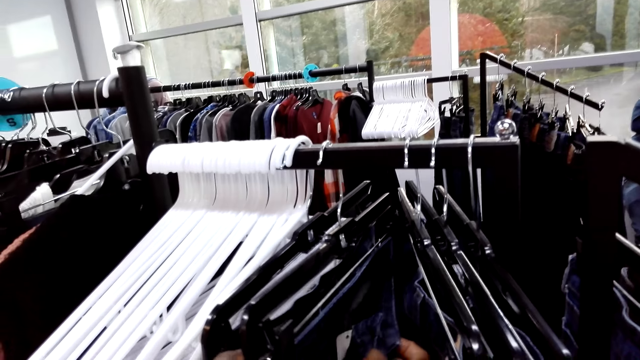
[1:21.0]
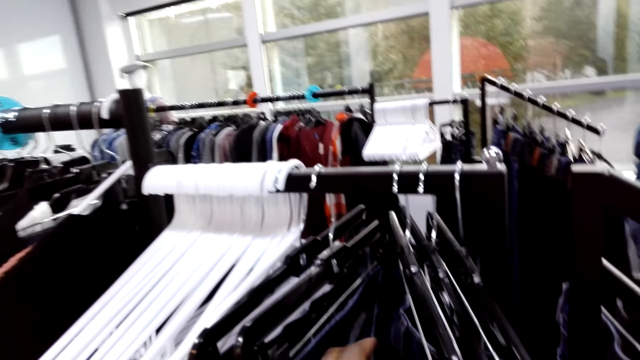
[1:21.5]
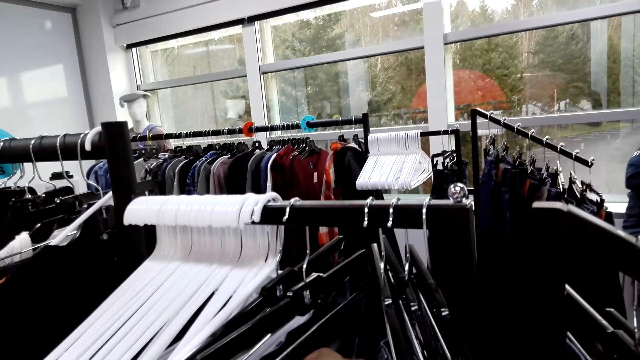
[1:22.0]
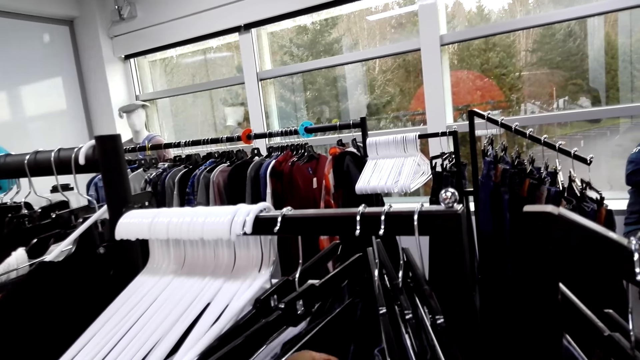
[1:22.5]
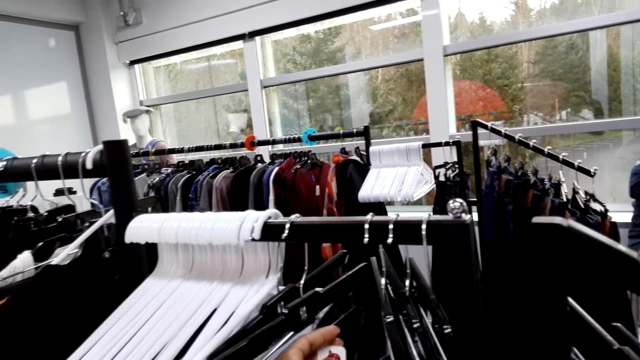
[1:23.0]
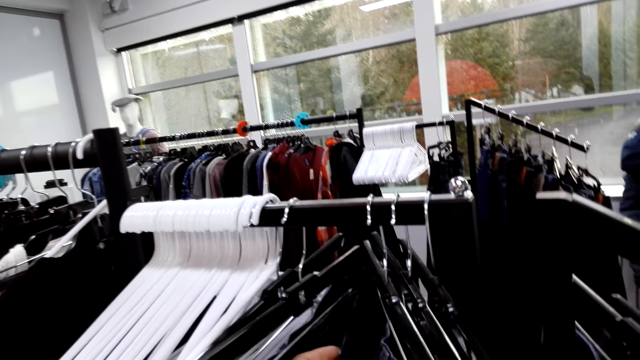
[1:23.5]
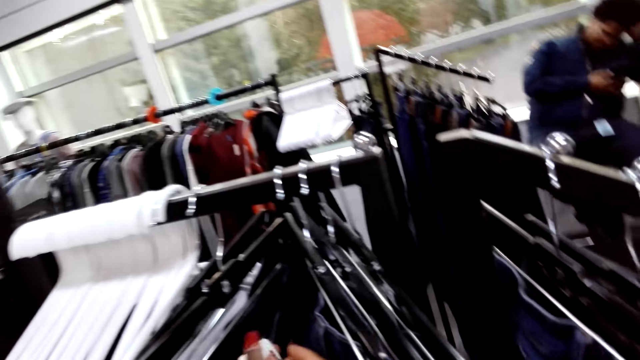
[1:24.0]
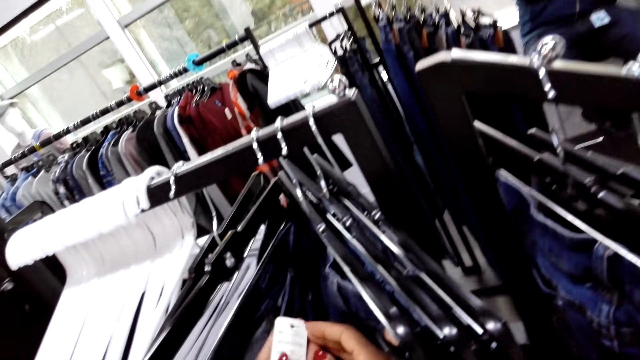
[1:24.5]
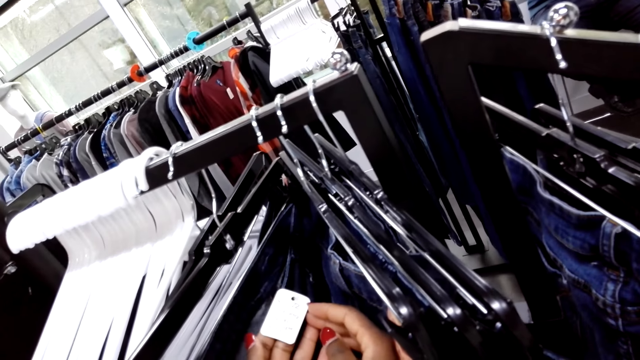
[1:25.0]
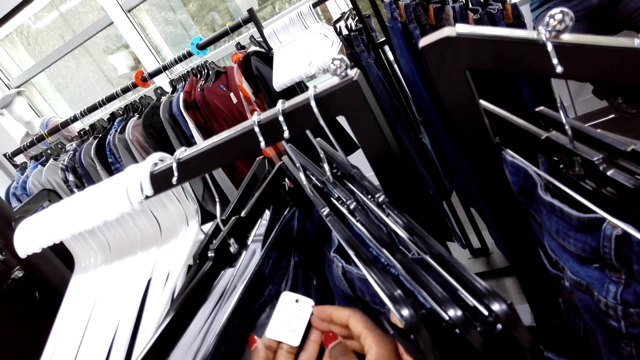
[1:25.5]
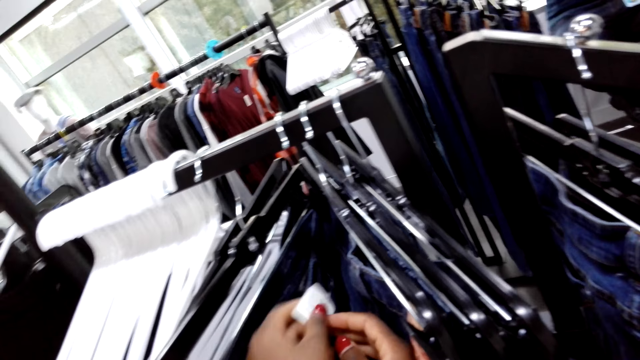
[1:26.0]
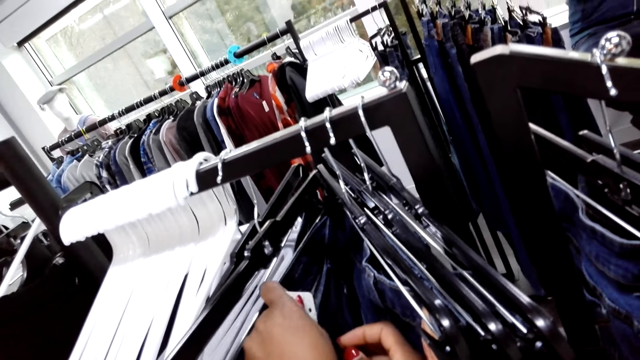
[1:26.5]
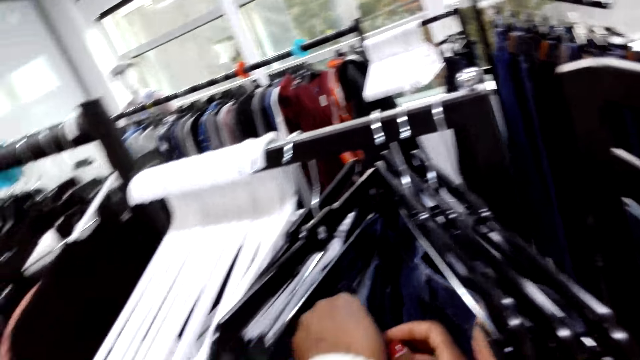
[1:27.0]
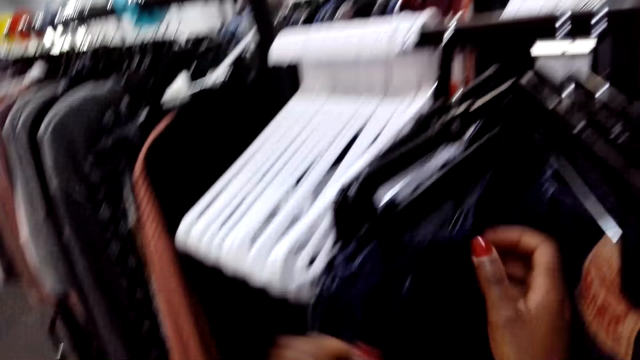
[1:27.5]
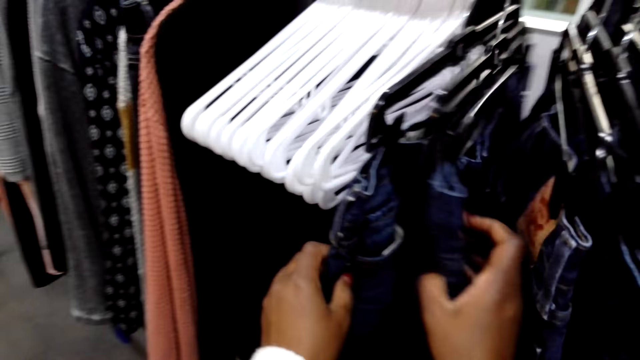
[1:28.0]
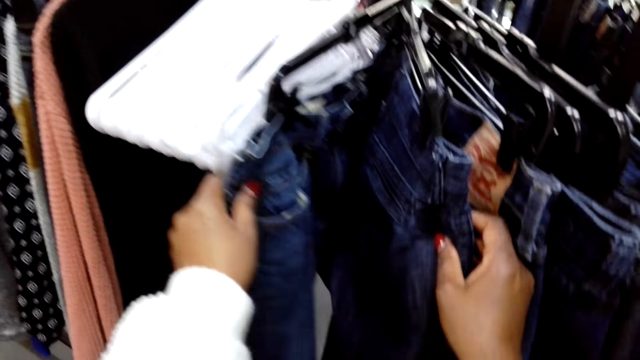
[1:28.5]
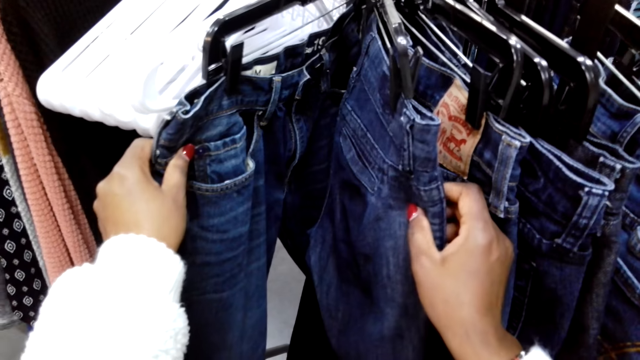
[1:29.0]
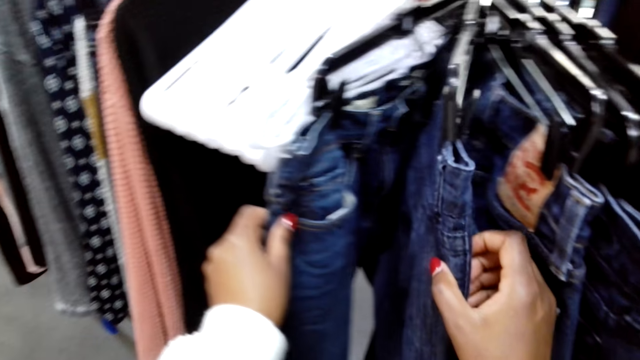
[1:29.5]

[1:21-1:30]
The camera wearer checks jeans on the hanger.

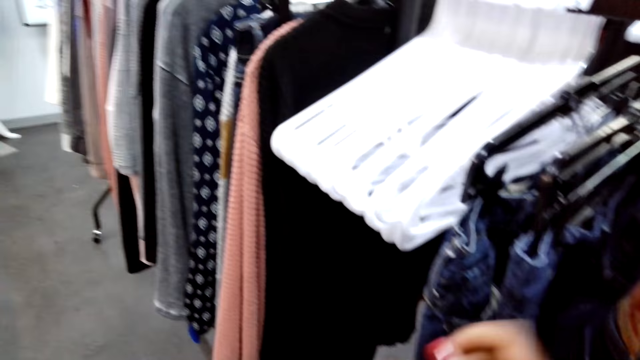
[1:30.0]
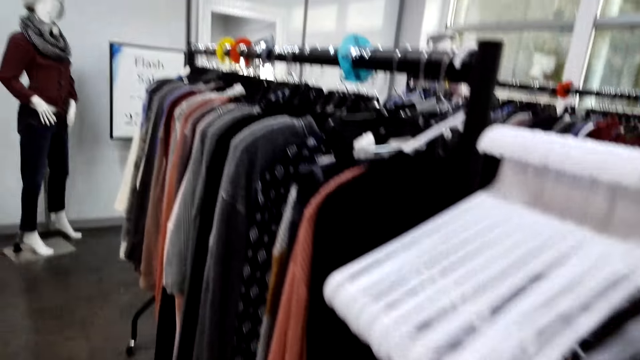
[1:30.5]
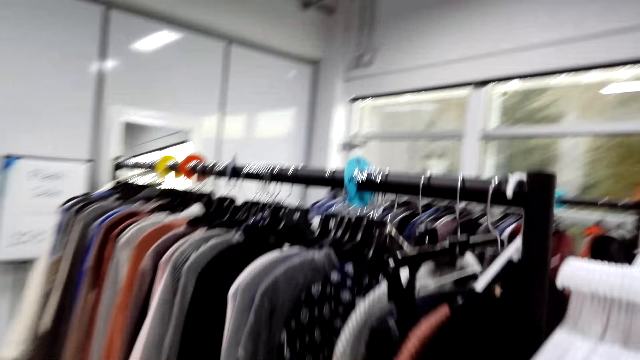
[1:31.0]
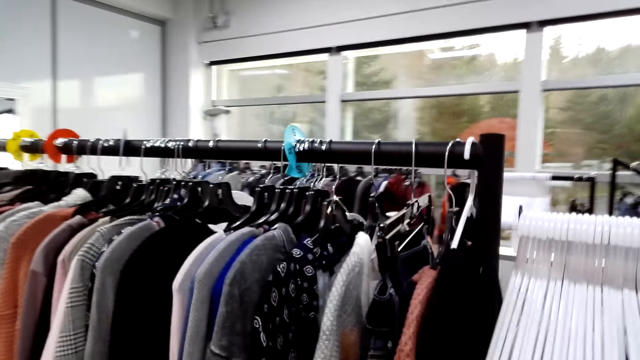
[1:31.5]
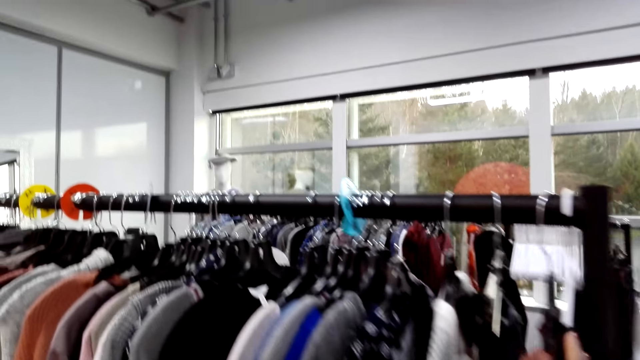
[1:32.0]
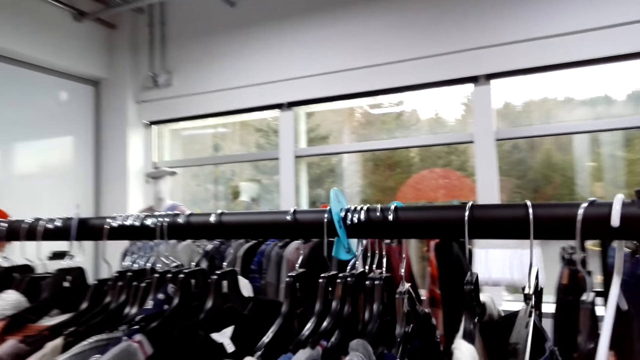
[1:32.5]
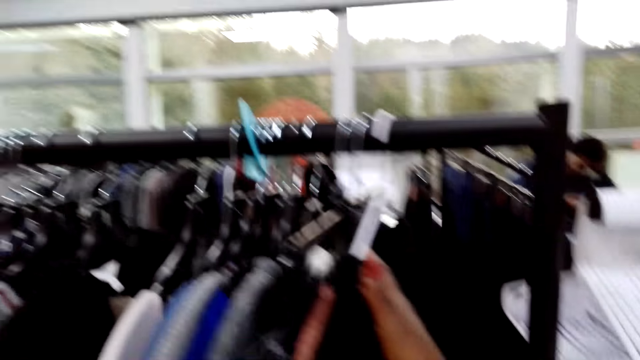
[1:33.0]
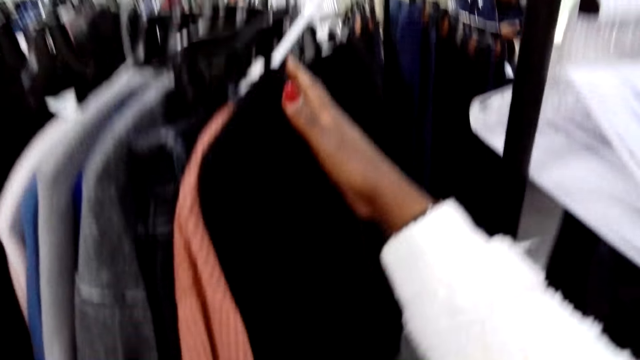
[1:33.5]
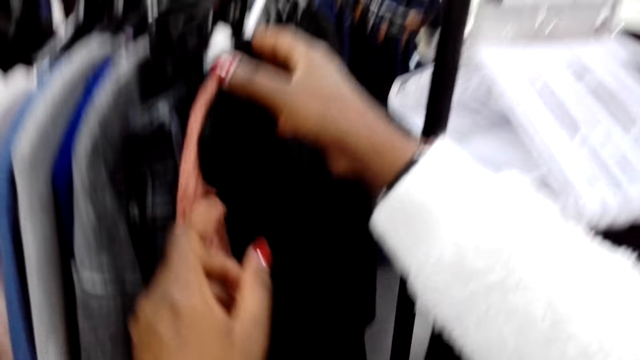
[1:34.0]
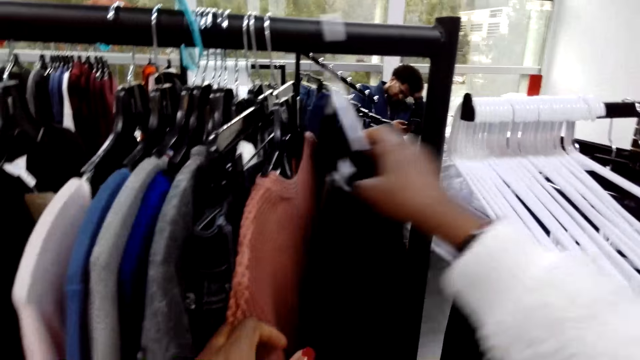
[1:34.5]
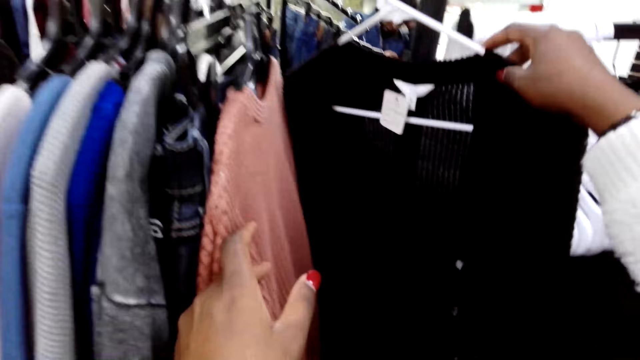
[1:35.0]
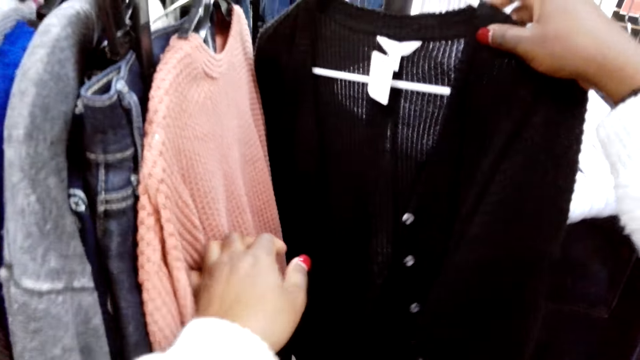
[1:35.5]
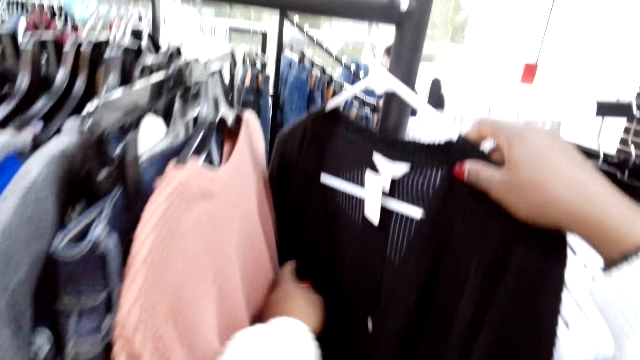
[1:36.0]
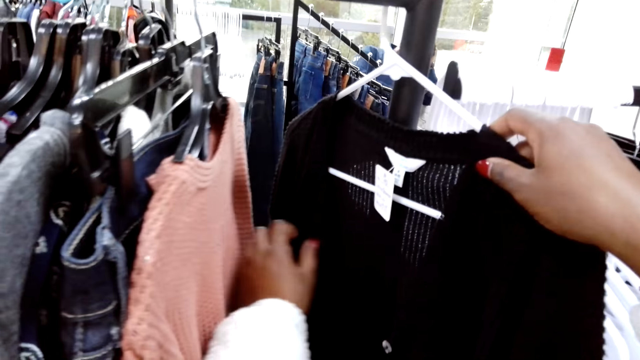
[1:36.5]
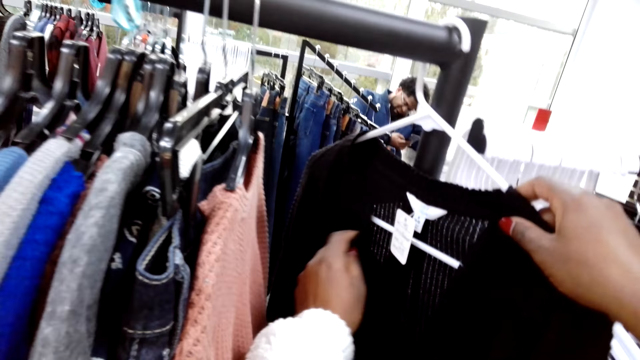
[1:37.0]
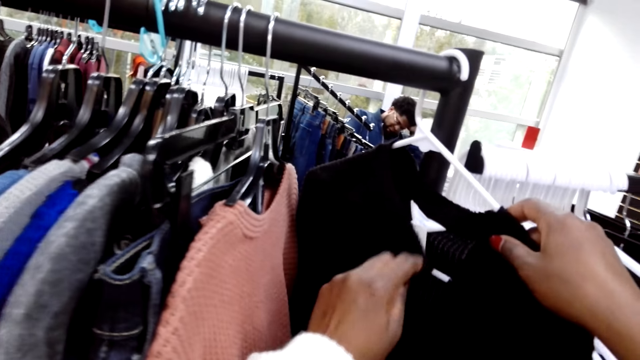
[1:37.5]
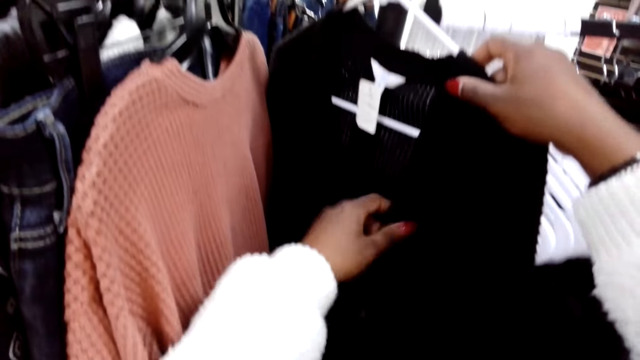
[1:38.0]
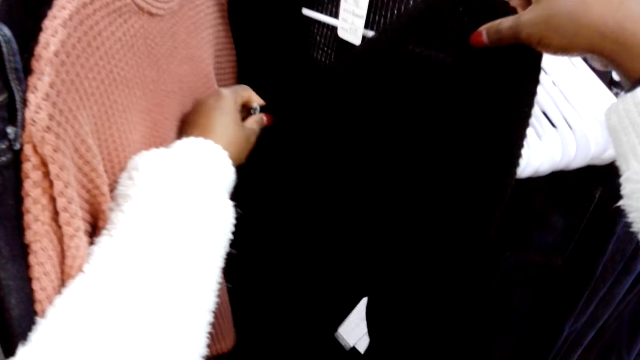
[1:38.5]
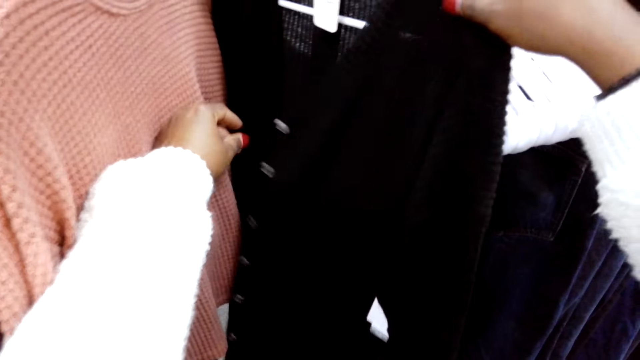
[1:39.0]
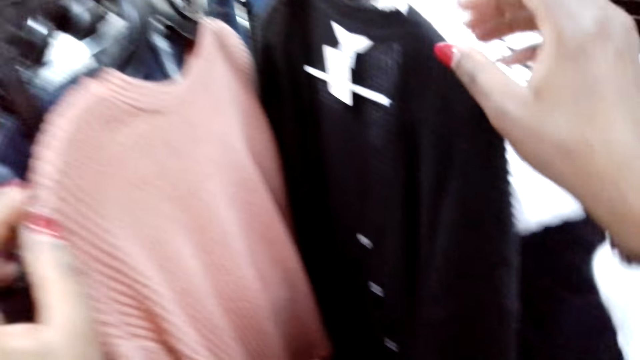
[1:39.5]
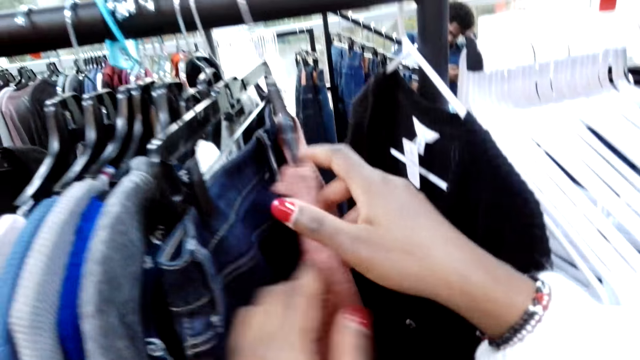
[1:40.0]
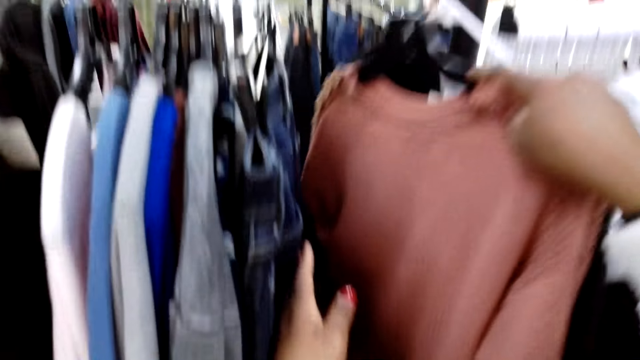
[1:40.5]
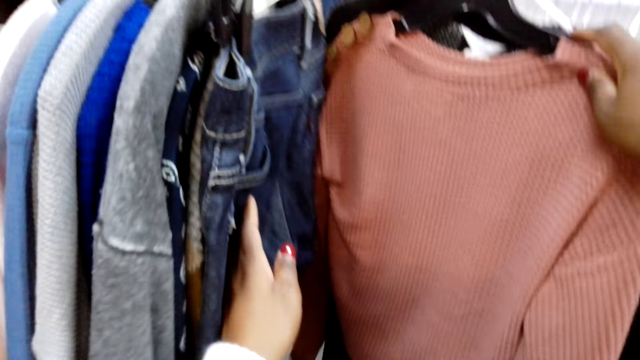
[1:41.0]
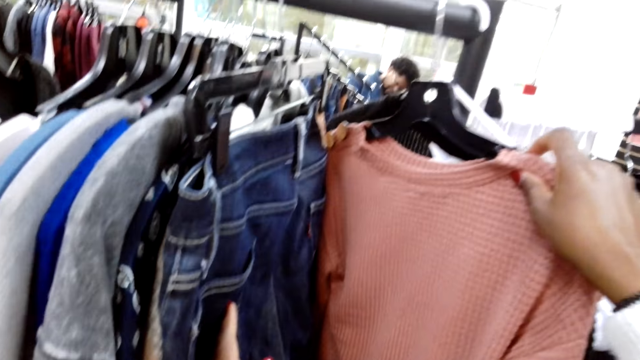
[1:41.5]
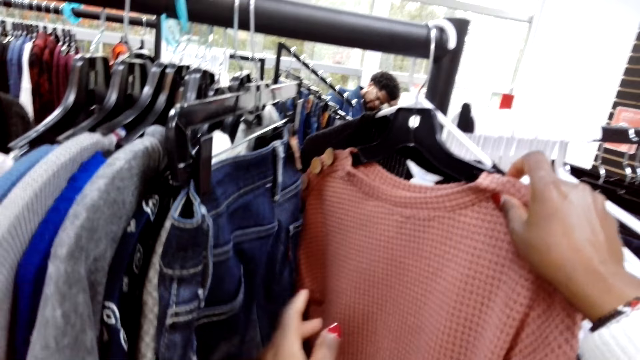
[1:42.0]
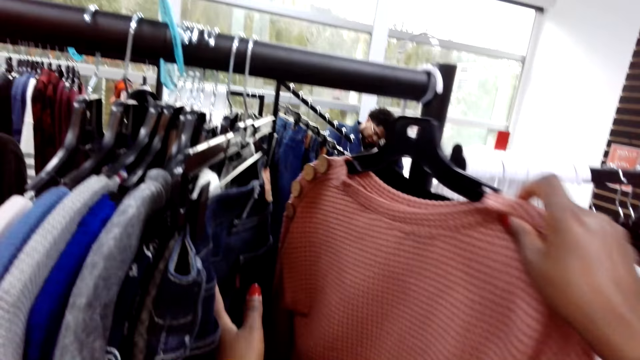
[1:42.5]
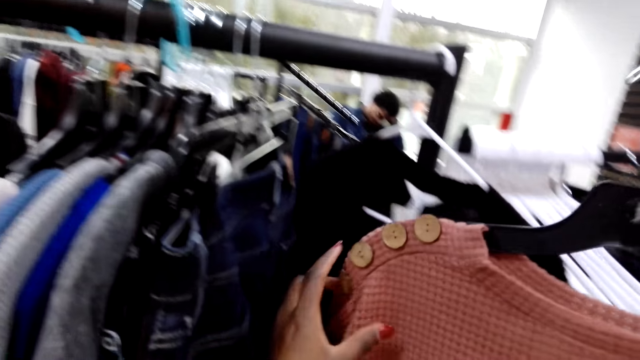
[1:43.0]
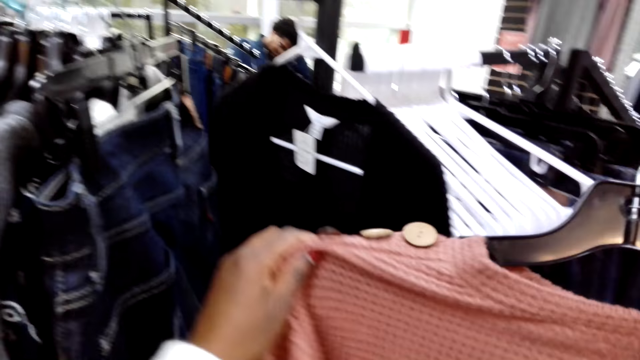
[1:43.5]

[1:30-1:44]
The camera wearer walks in a cloth shop. They move clothes on a hanger. They check a sweater on the hanger. They straighten the sweater. They check the sweater on the hanger. They hold the fabric. They pick up the sweater on a hanger.
